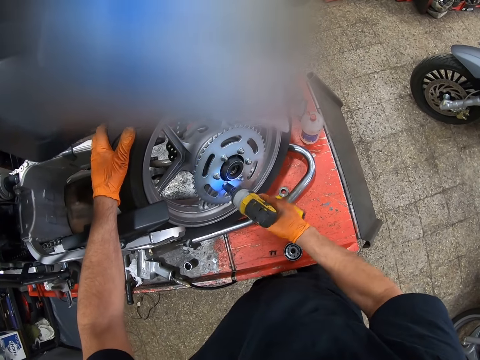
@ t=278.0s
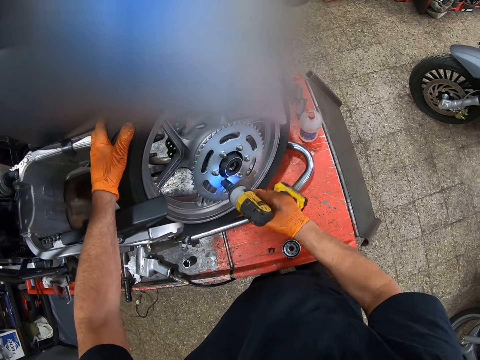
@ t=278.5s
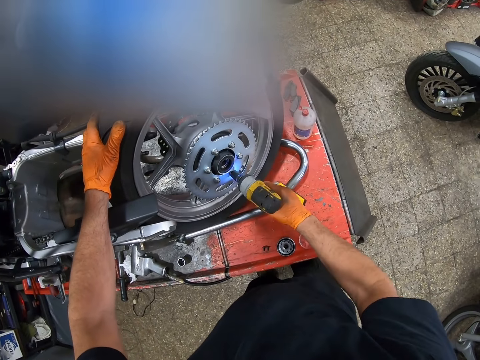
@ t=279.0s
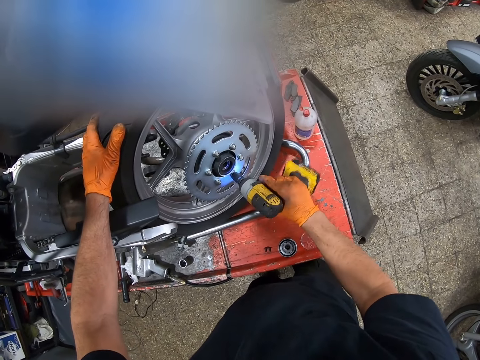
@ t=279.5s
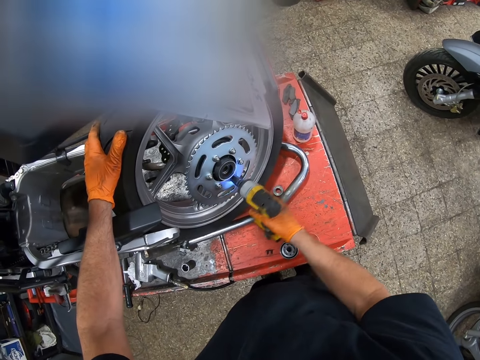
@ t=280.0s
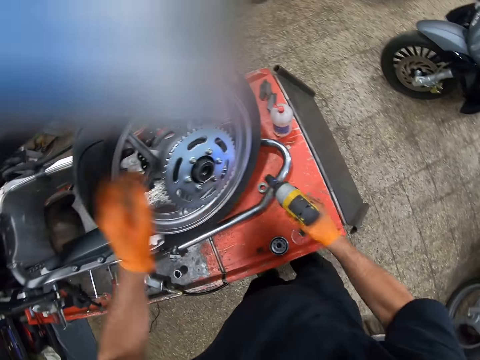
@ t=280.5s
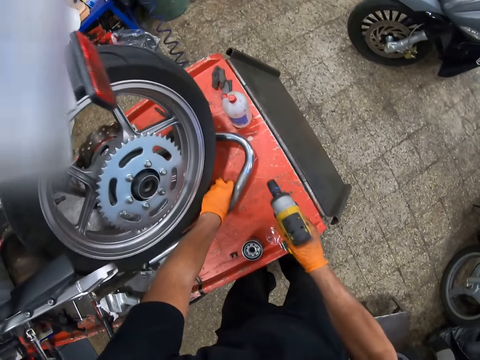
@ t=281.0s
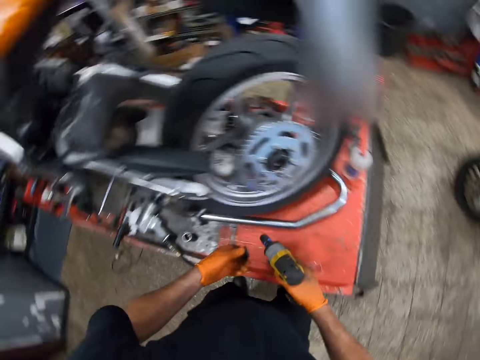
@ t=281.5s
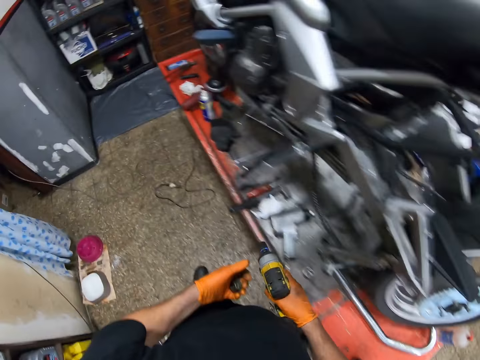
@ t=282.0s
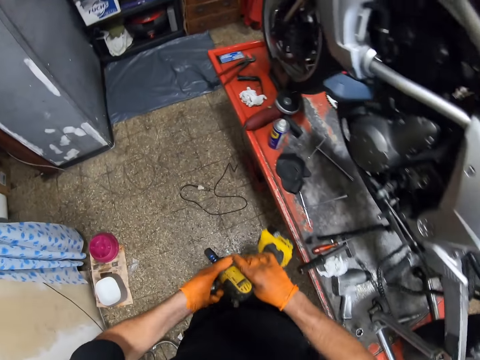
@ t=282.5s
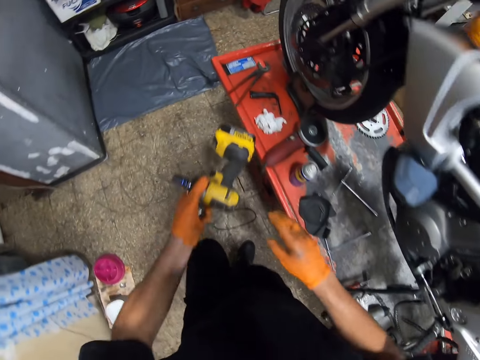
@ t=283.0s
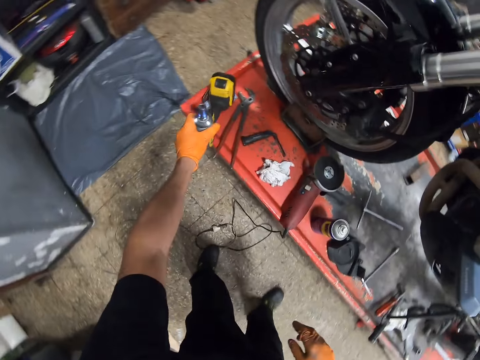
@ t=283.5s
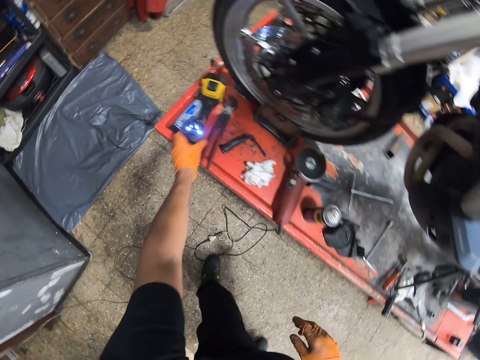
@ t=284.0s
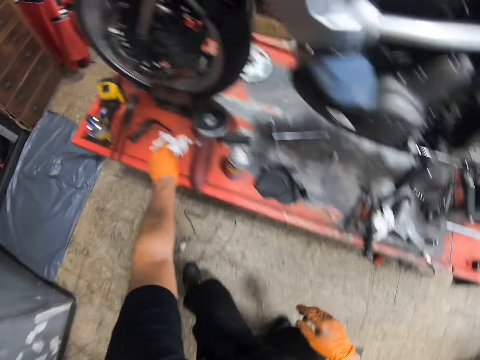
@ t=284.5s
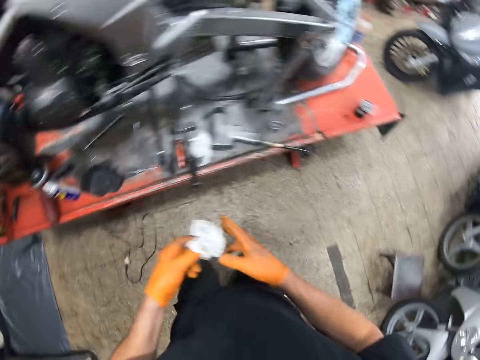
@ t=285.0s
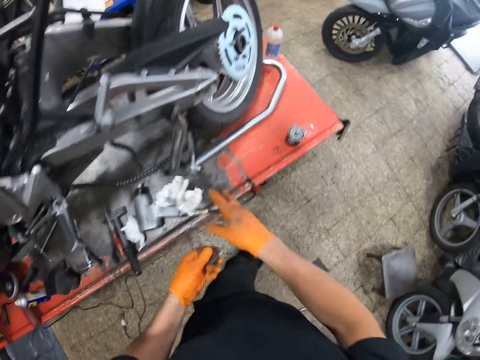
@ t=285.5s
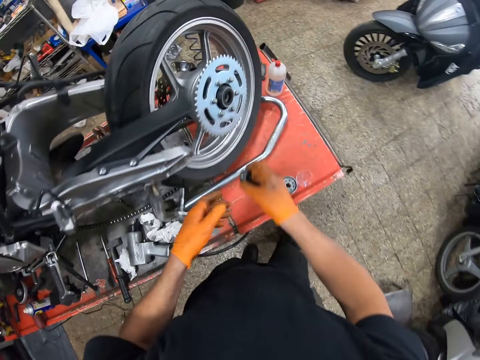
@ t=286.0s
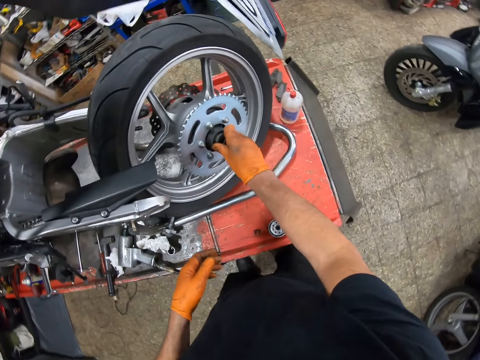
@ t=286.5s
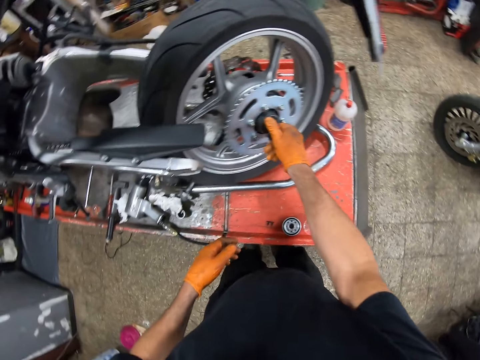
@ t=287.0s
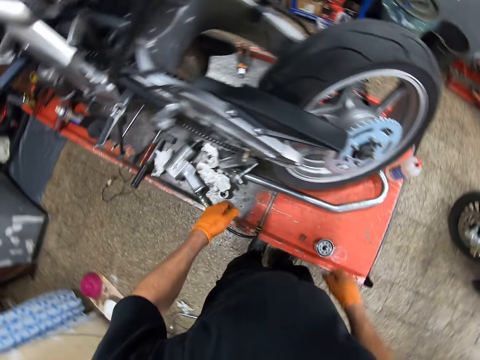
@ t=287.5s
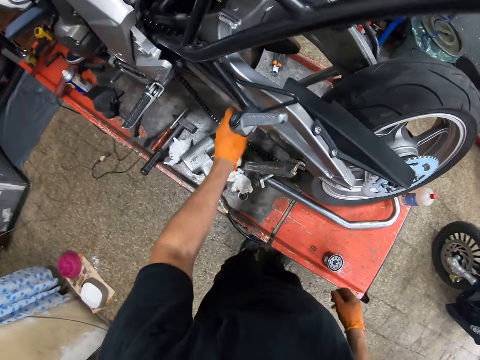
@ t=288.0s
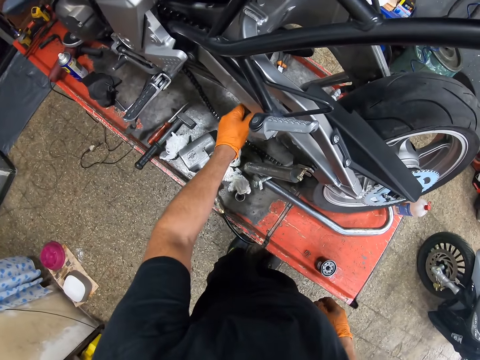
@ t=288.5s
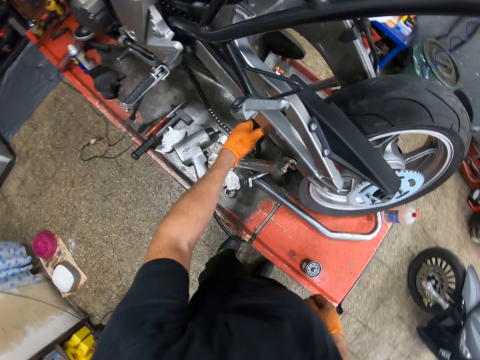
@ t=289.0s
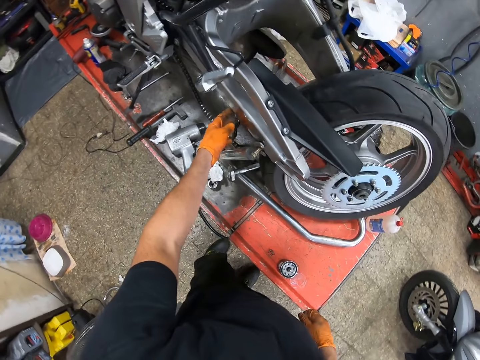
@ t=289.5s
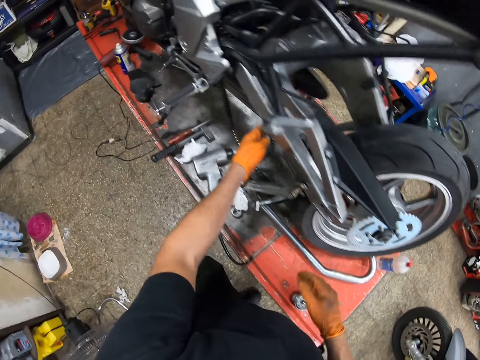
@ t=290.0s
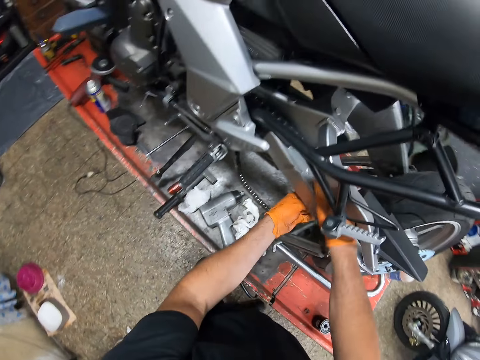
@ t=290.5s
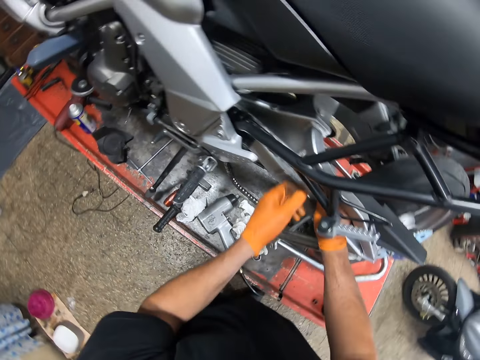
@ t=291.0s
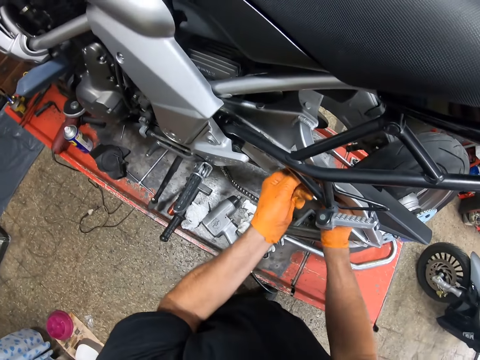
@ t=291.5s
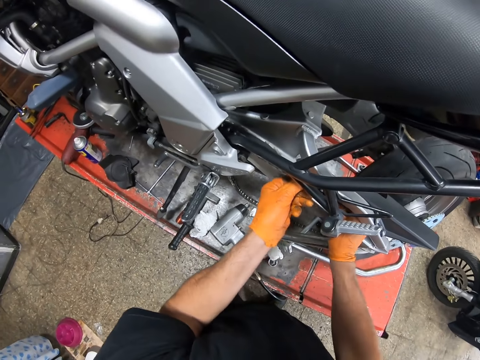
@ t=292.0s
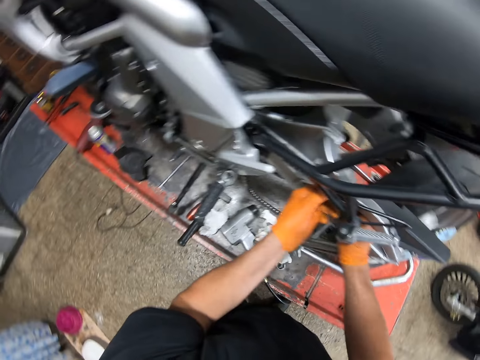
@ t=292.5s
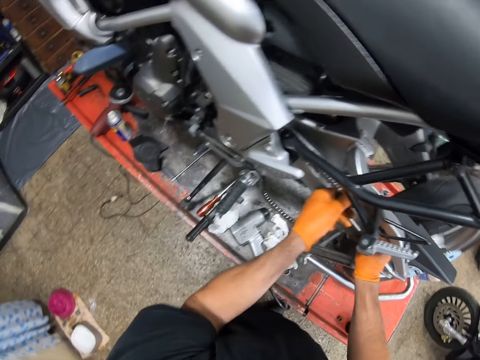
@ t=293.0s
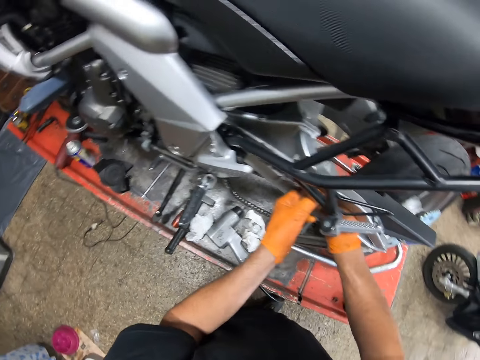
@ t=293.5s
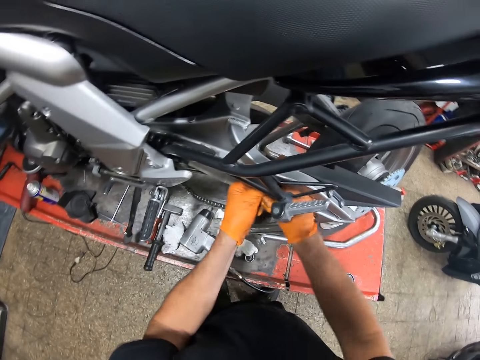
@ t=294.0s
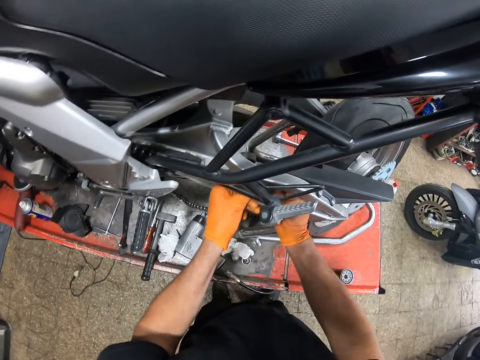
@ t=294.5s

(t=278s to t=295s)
The camera wearer picks another metal ring from the car lift with his left hand. He passes the hand drilling machine to his left hand and drops the hand drilling machine onto the car lift. He picks another tissue paper from the car lift with his left hand. He throws the tissue paper on a table. He attaches the bolt cap to the wheel. He adjusts the motorcycle chain. He pulls a stud. He handles the motorcycle. He pulls the chain.

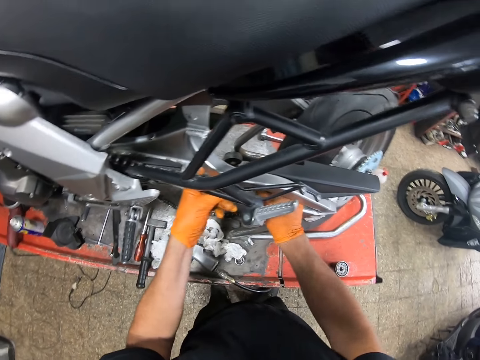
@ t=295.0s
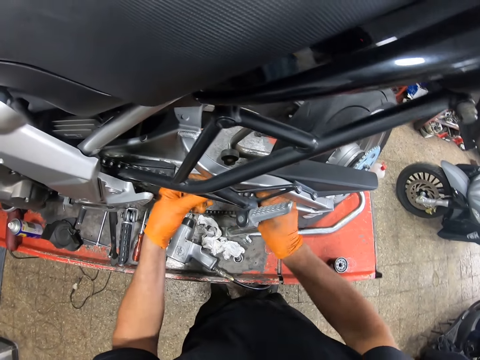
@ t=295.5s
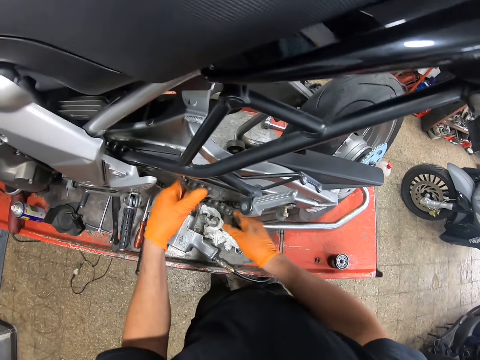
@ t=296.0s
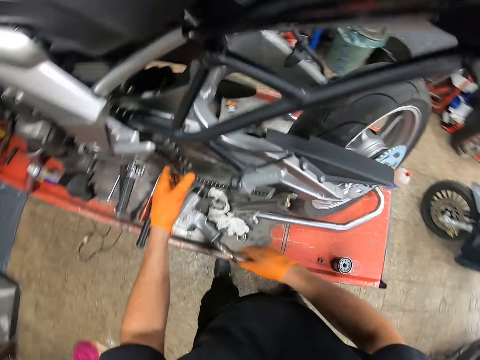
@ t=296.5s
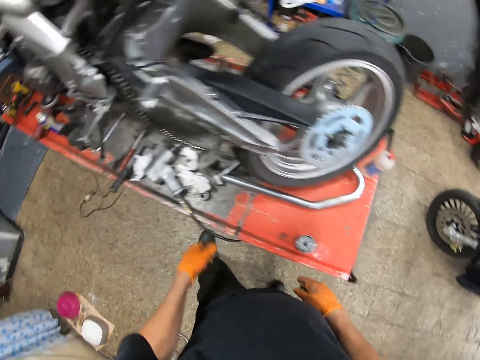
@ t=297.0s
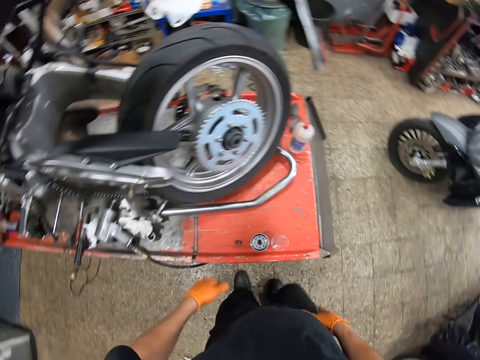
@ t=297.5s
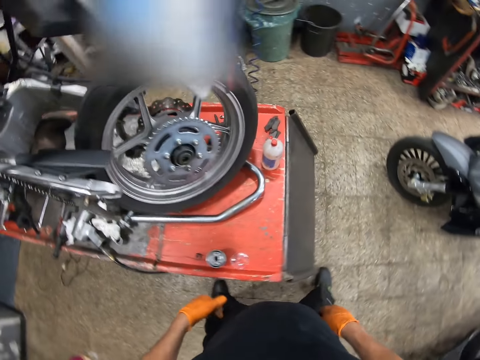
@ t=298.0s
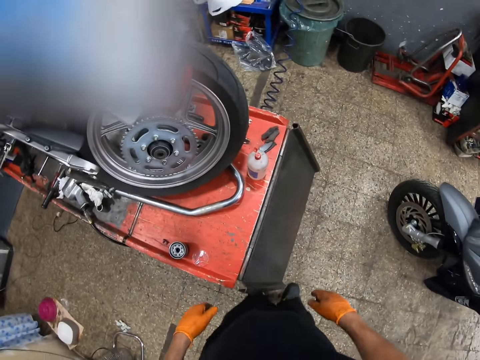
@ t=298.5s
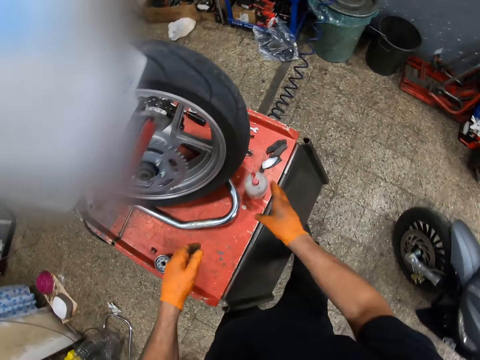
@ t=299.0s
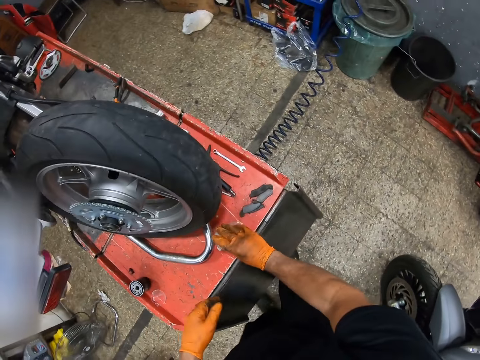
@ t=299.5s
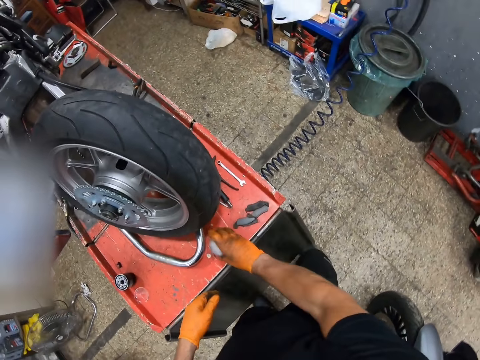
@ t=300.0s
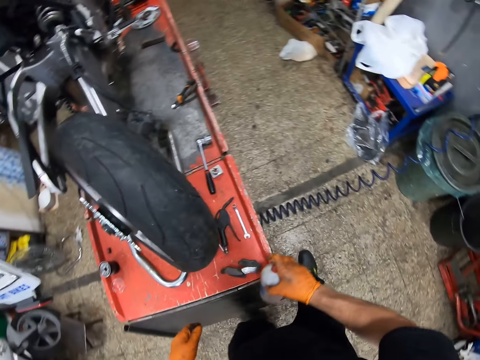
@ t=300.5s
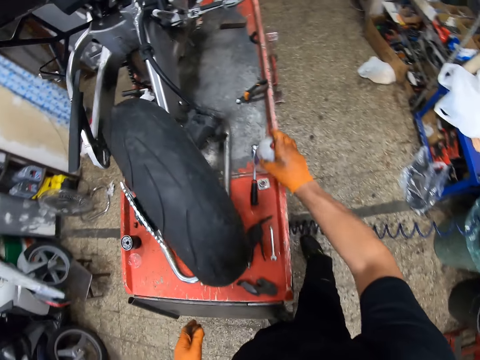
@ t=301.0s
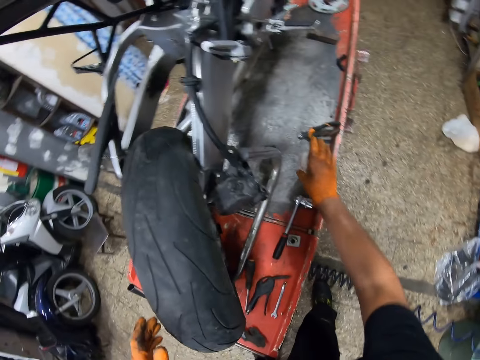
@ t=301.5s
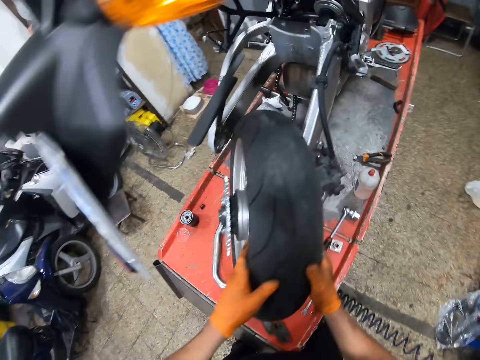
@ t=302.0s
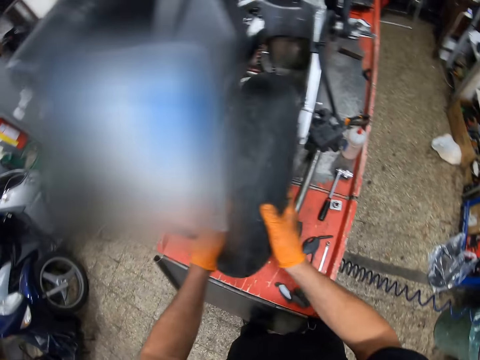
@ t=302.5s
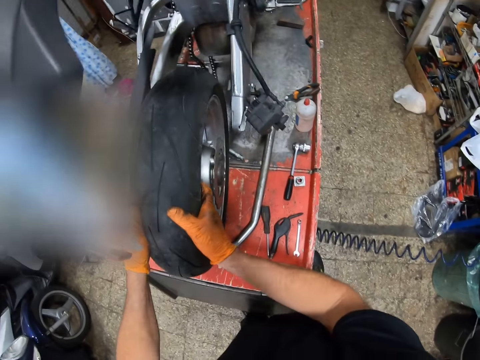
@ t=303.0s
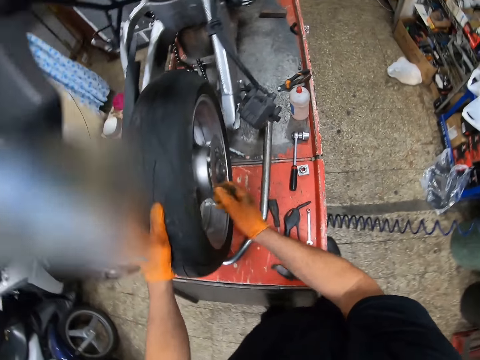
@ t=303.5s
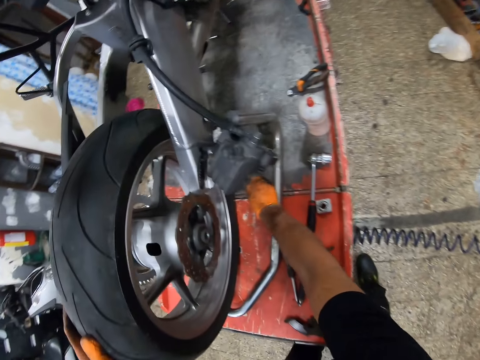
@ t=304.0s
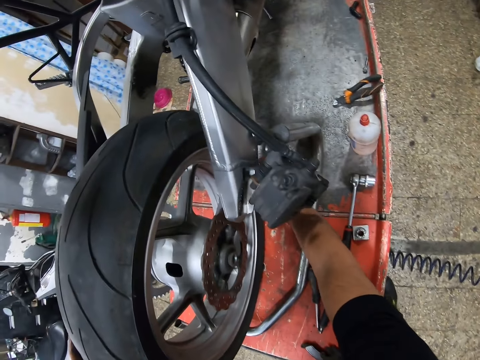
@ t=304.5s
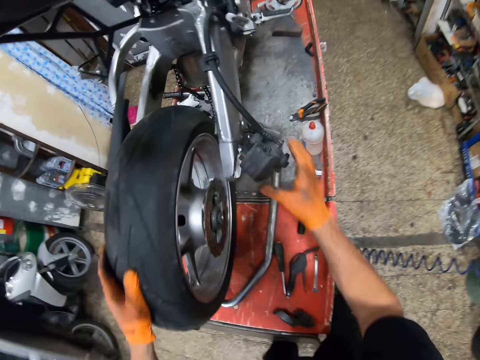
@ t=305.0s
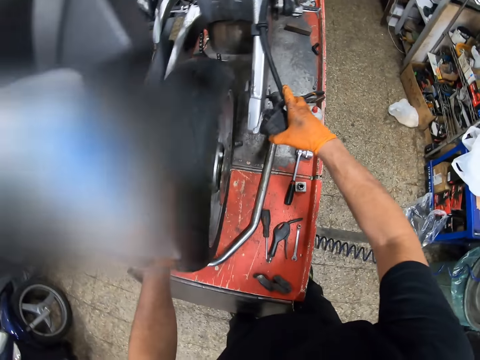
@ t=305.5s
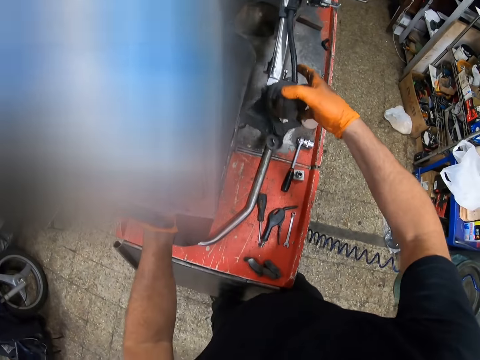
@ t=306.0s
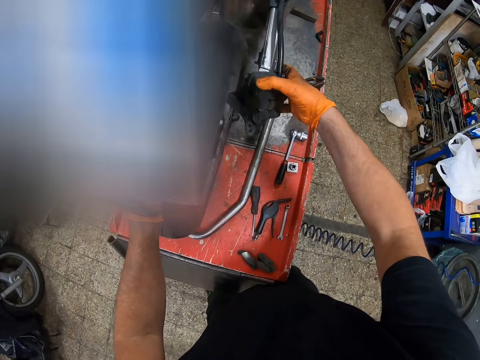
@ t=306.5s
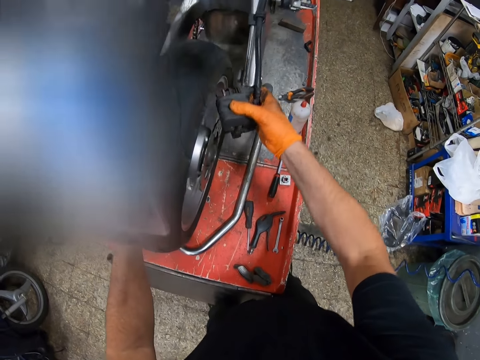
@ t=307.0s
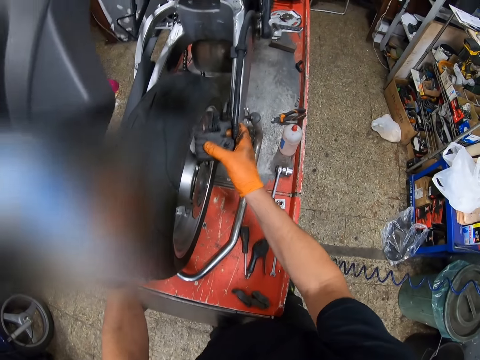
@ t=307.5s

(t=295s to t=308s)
The camera wearer pulls the chain again. They walk round the motorcycle. They close a bottle, pick the bottle and place the bottle on the table. They move the motorcycle tire. They push a ratchet handle. They hold the brake pad.
